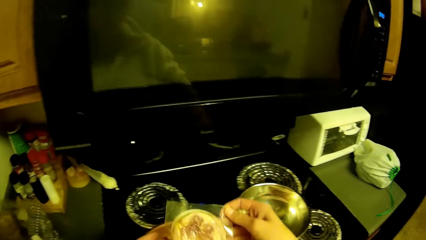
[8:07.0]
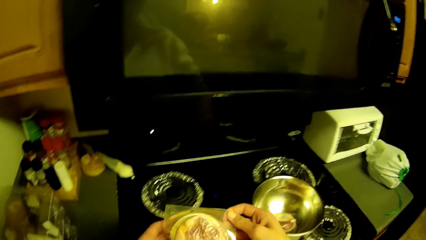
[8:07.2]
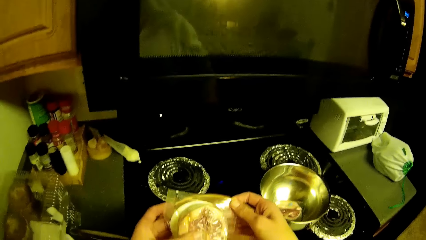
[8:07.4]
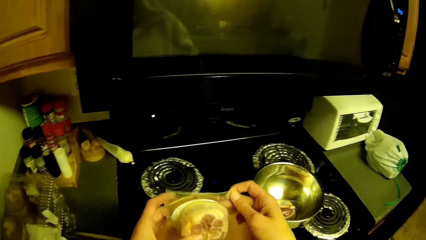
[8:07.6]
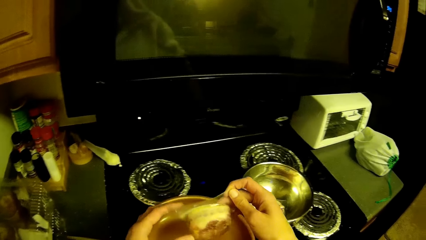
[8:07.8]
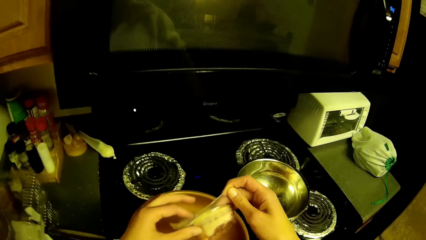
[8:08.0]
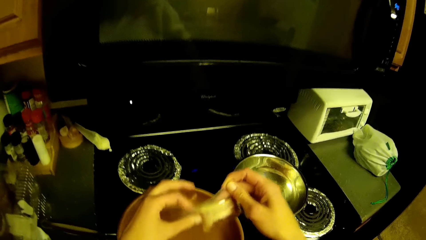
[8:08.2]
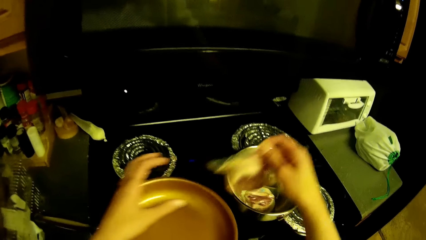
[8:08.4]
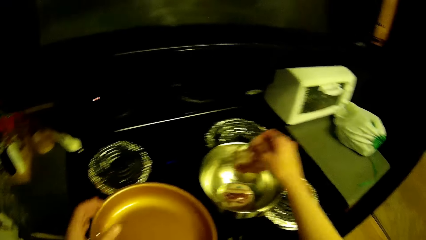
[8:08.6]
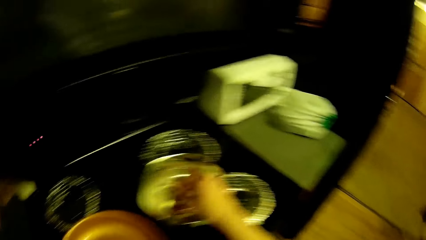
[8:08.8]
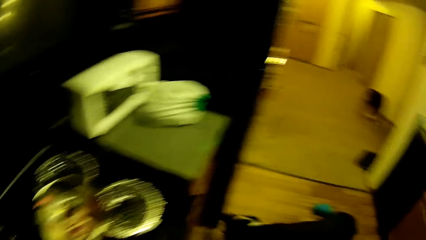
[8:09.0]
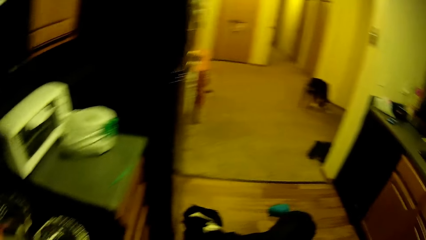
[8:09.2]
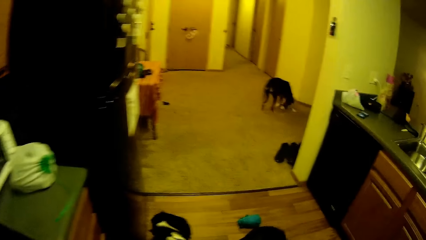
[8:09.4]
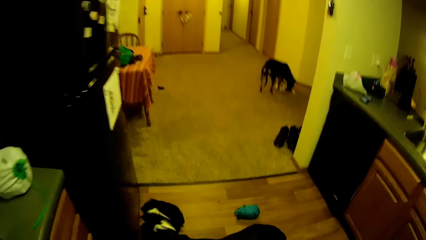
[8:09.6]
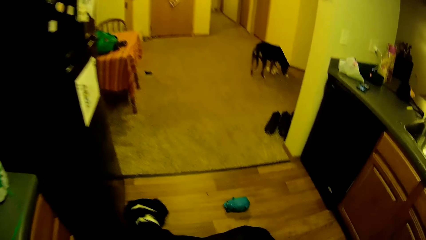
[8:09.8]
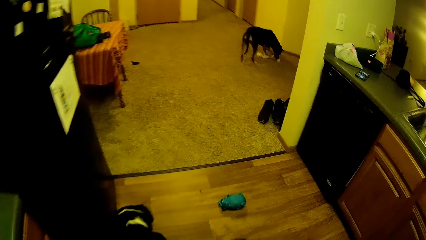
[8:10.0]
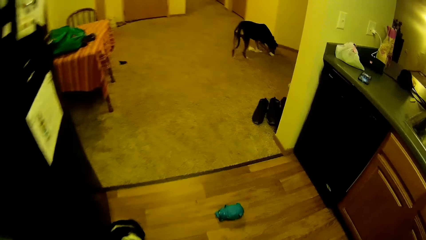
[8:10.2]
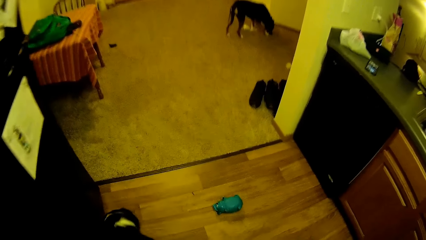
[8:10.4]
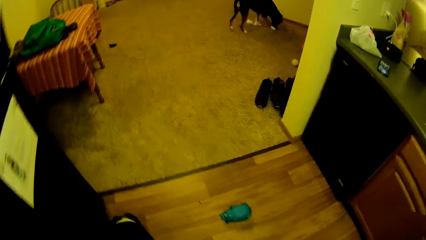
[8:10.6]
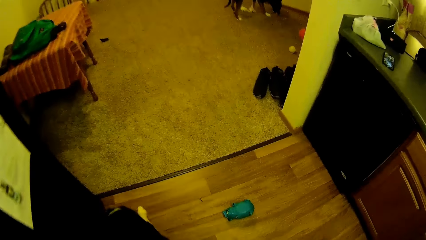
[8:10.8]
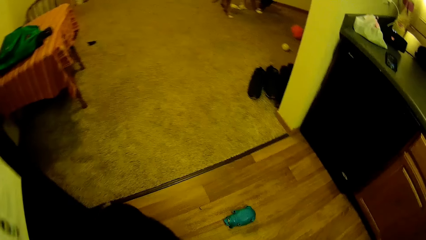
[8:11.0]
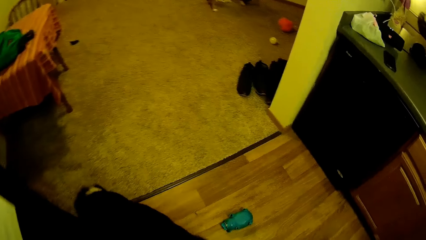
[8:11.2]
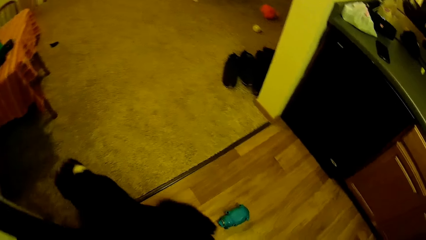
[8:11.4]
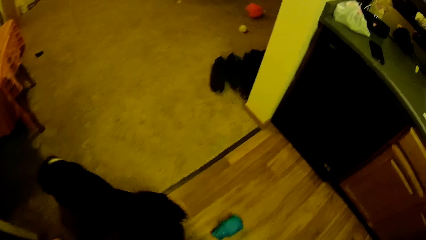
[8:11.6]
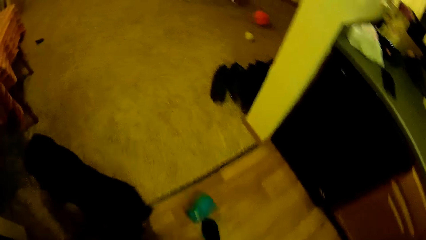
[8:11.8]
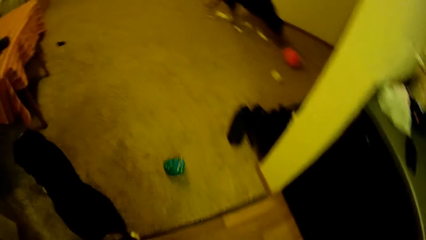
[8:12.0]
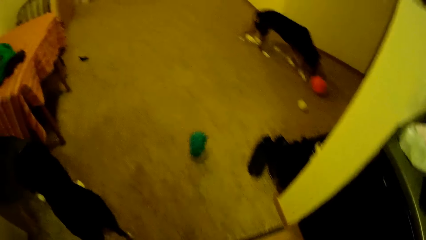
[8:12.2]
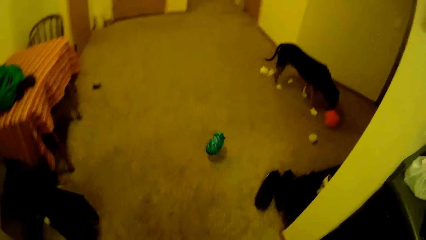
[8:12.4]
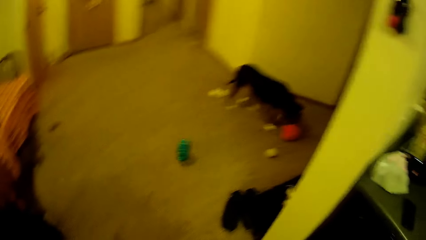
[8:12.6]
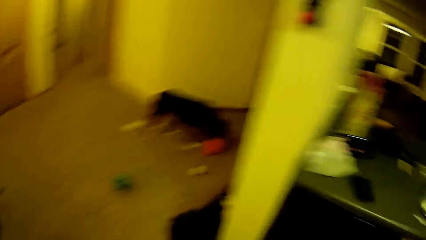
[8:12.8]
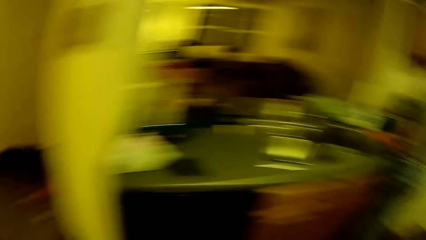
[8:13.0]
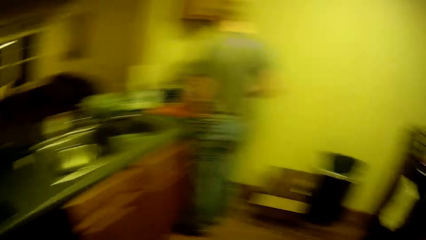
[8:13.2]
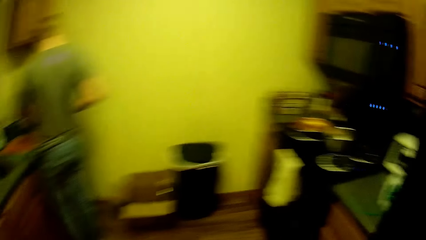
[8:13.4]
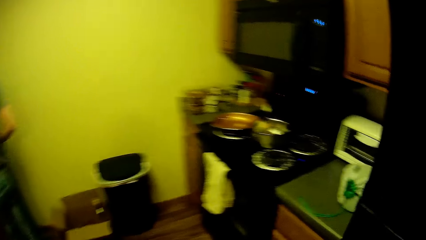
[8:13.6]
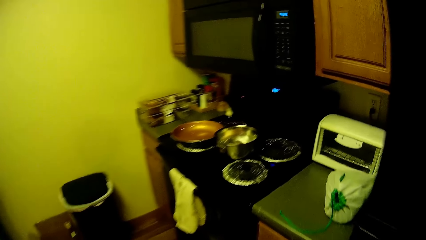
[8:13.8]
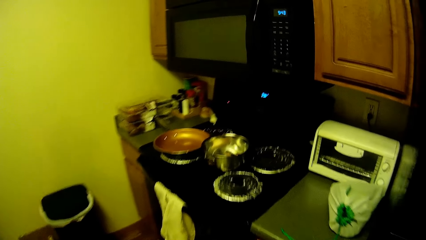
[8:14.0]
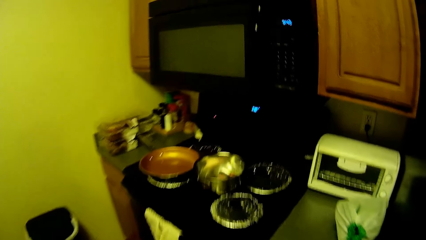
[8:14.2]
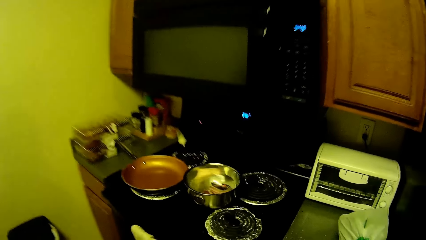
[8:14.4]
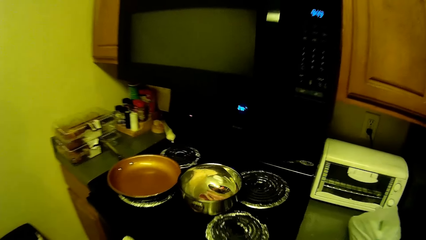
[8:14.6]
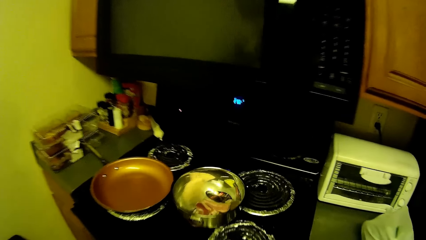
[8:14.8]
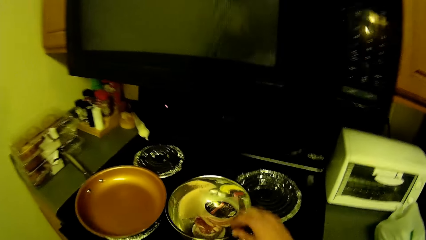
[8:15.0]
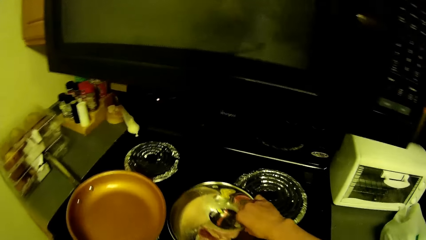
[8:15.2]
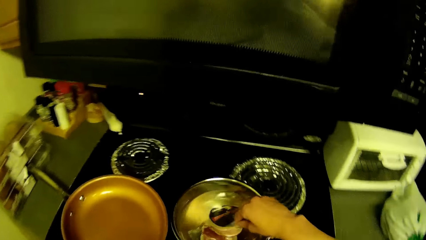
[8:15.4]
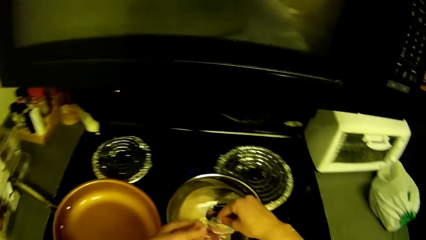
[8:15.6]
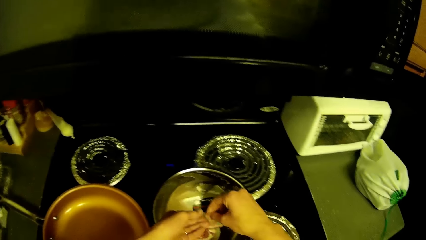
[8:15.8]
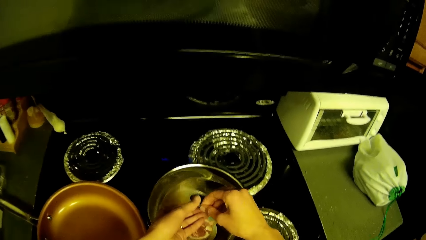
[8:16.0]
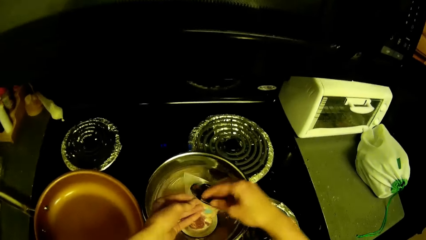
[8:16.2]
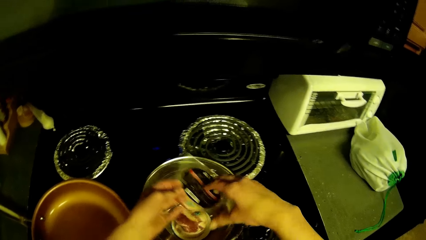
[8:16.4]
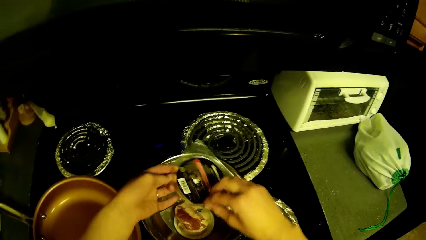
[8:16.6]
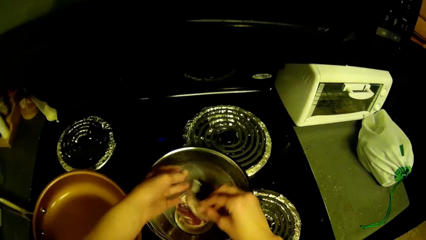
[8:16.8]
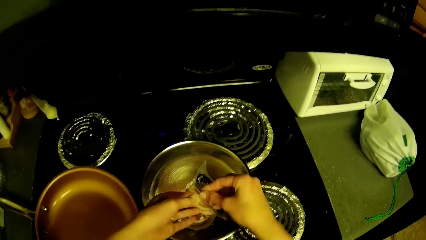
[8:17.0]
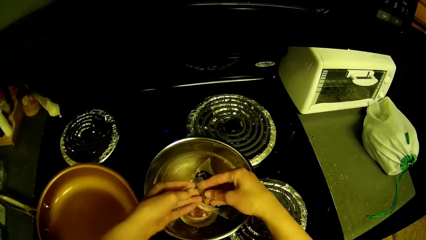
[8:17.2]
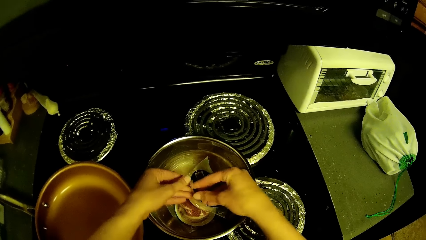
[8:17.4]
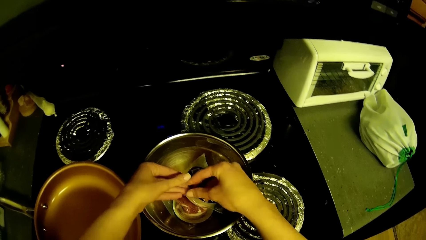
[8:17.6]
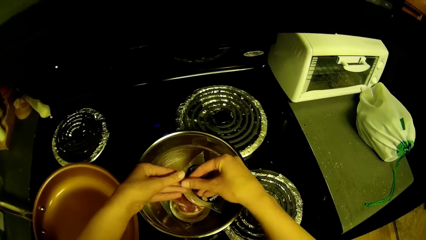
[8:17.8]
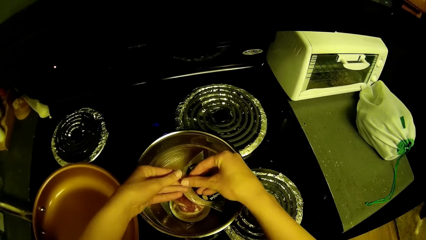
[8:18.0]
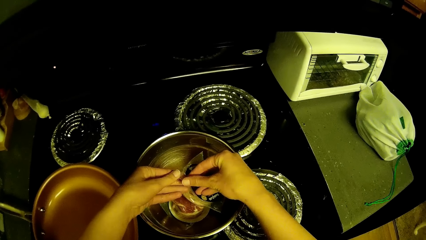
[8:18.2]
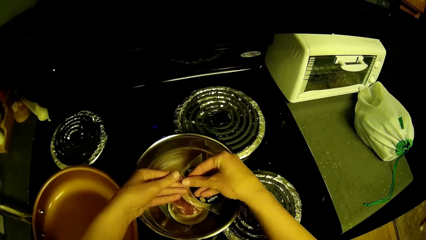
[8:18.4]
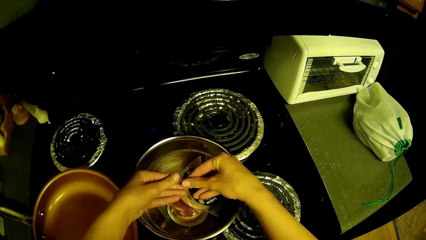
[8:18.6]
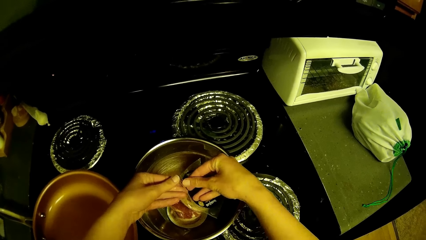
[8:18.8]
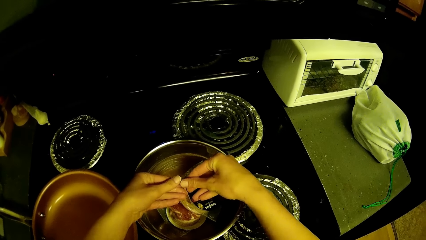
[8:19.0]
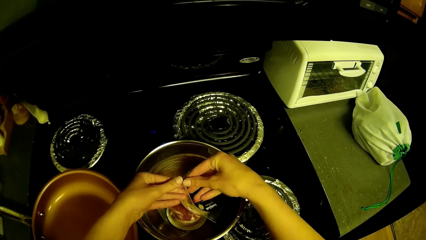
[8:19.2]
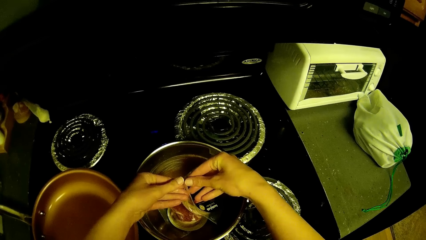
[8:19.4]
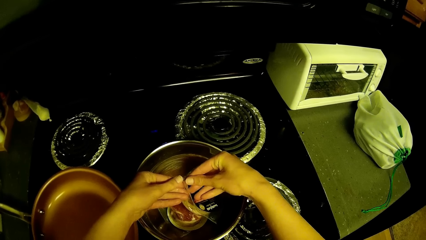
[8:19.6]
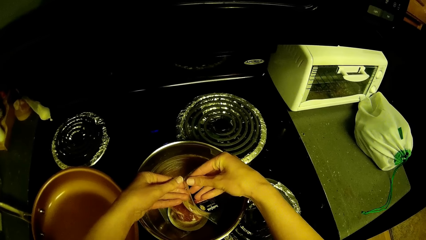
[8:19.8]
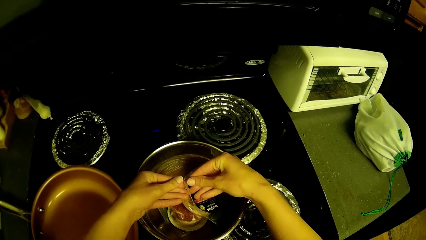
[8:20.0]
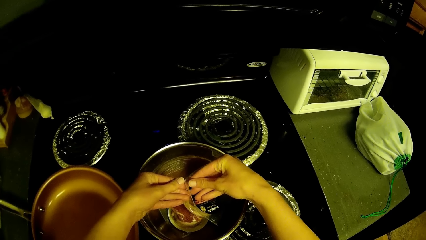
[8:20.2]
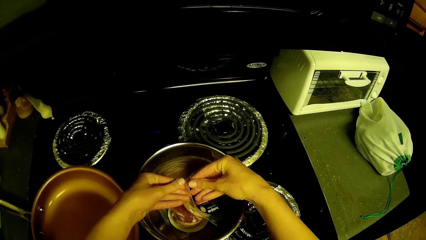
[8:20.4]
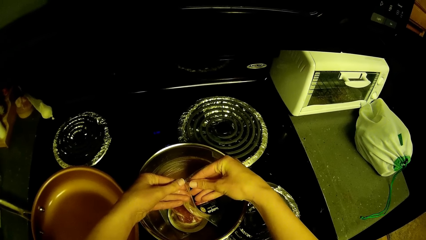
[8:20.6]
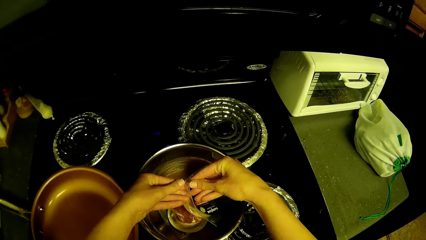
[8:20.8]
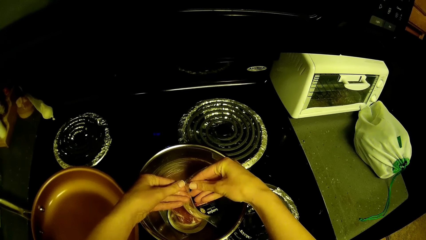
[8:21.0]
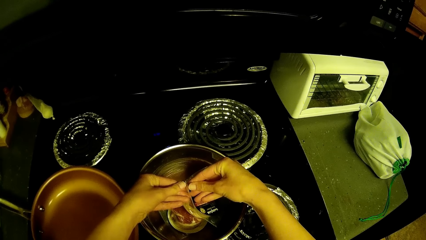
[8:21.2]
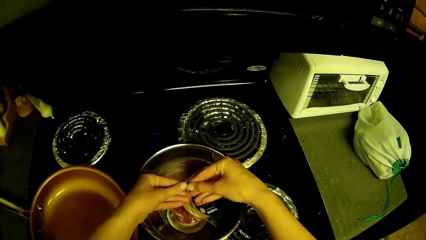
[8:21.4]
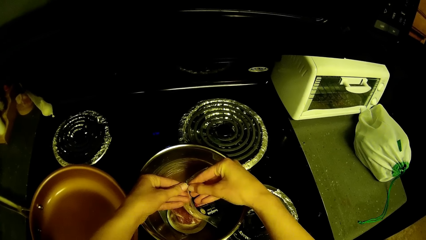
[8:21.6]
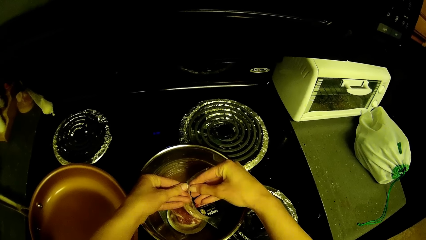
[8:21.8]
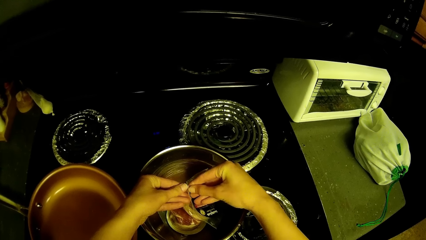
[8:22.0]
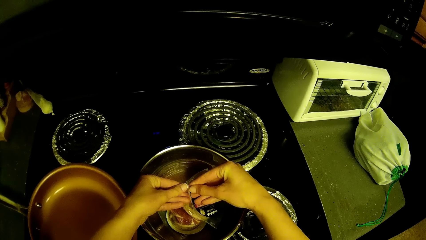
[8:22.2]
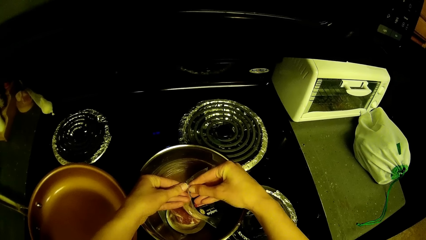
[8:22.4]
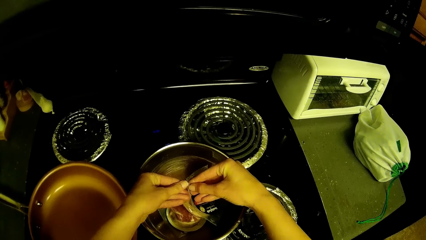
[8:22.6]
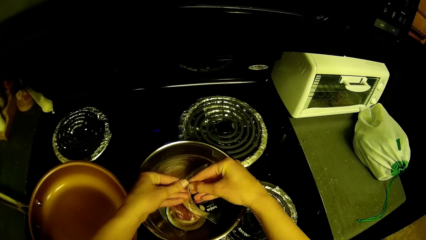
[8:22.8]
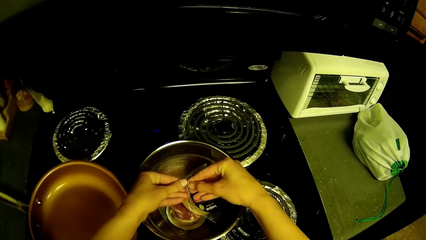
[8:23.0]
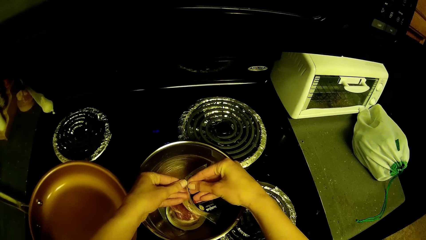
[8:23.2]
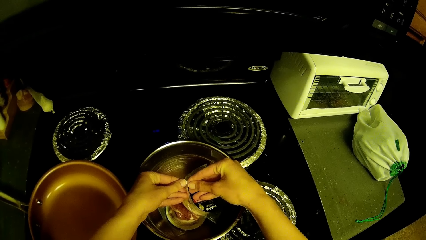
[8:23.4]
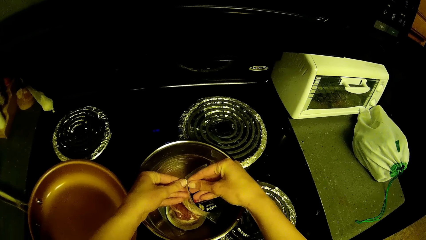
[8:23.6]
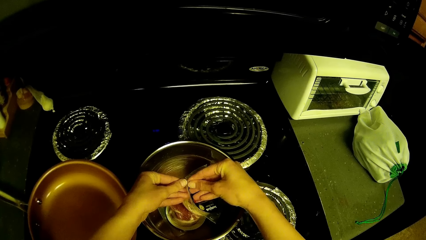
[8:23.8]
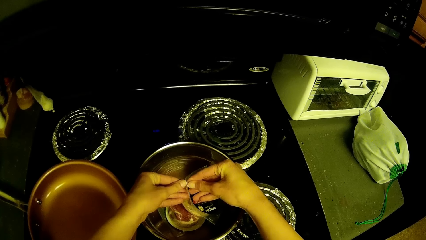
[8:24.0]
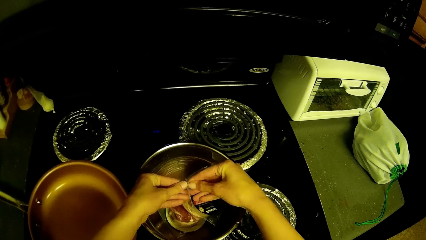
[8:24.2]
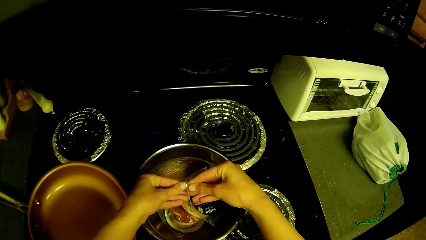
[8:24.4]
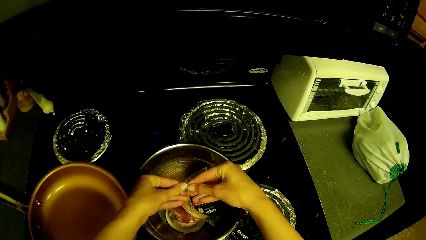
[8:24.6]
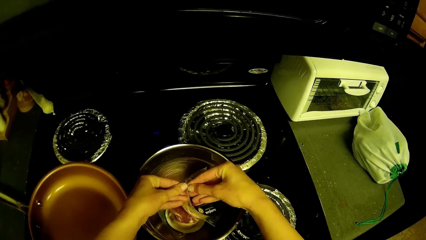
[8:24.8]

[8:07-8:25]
The camera wearer picks a pack of meat or plastic paper from the bowl with his right hand. He holds the plastic paper. He drops the pack of meat from the bowl on the cooking pot. He walks toward the dog. He kicks a dog's toy on the floor with his right leg. He walks toward the cooker. He holds the plastic paper. He attempts to open the pack of meat in the bowl on the gas cooker.
